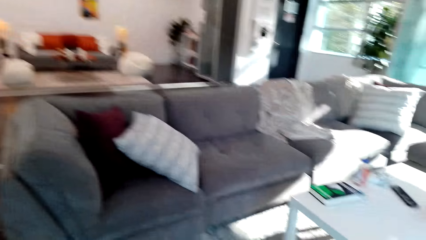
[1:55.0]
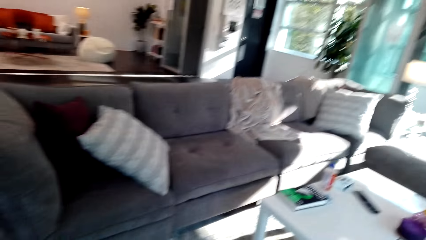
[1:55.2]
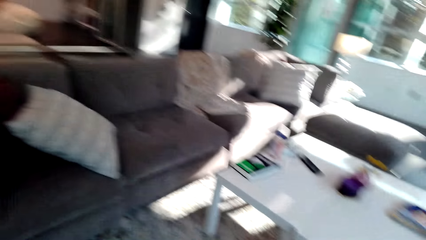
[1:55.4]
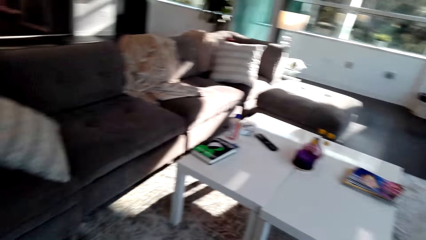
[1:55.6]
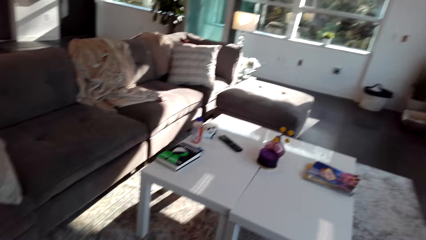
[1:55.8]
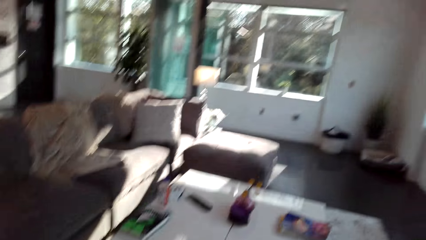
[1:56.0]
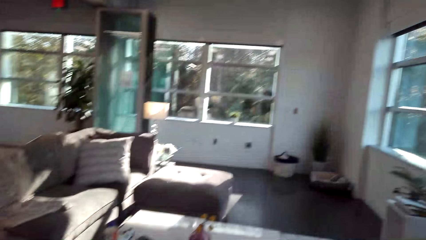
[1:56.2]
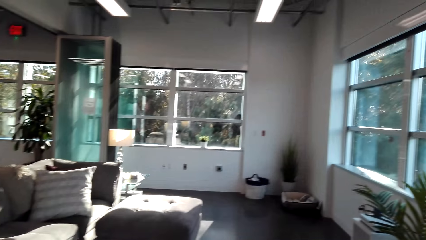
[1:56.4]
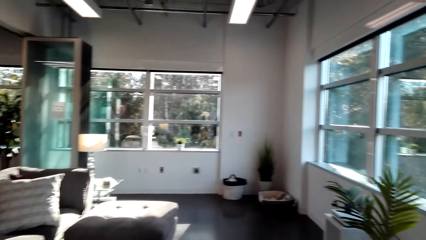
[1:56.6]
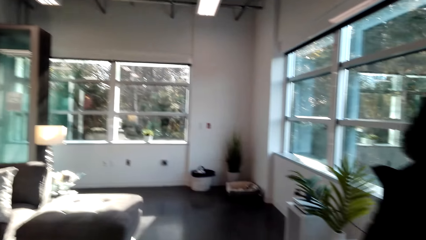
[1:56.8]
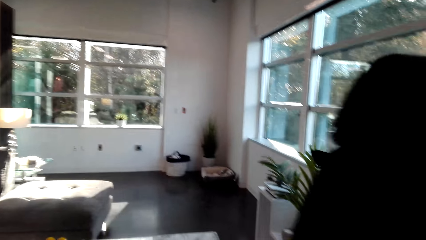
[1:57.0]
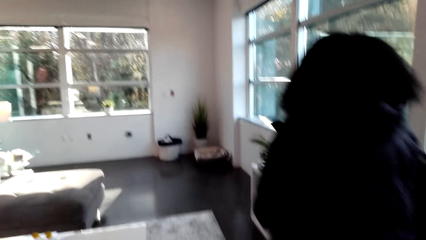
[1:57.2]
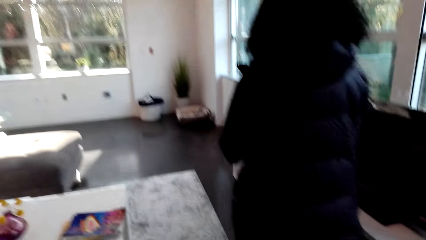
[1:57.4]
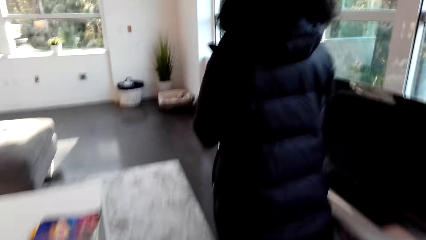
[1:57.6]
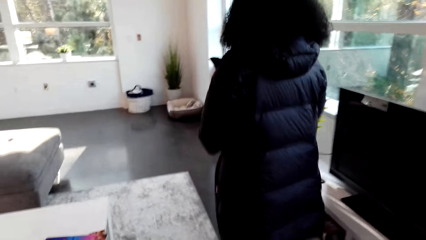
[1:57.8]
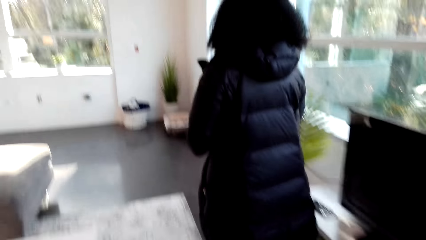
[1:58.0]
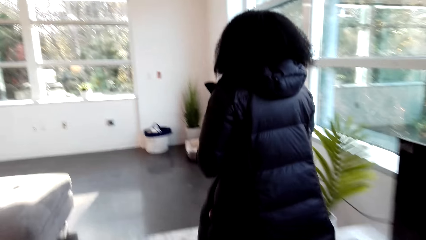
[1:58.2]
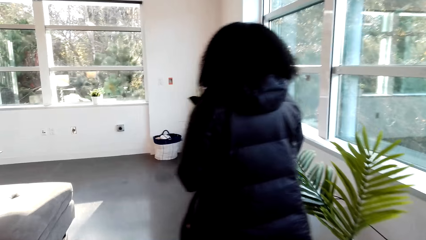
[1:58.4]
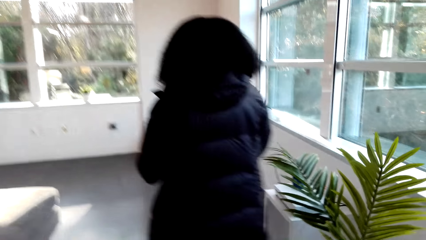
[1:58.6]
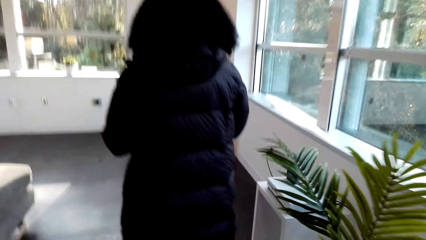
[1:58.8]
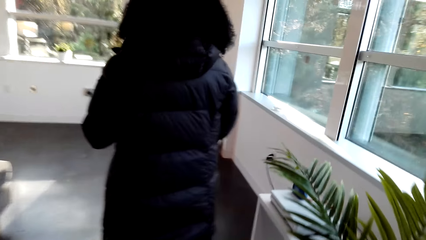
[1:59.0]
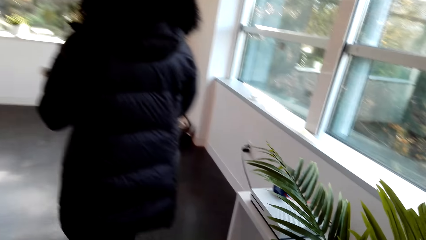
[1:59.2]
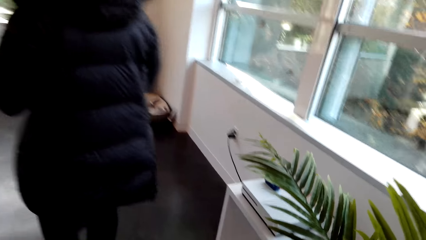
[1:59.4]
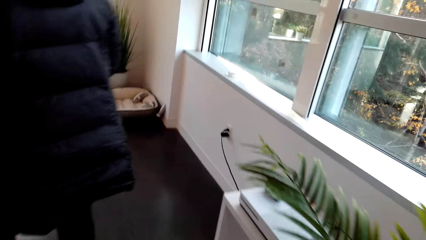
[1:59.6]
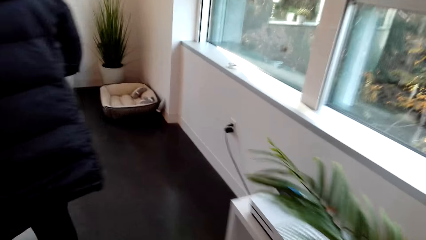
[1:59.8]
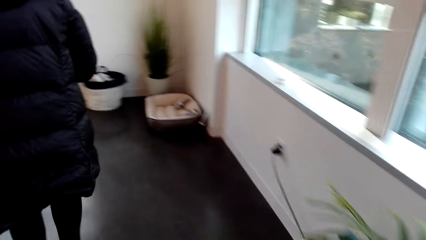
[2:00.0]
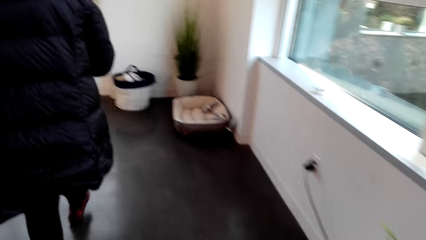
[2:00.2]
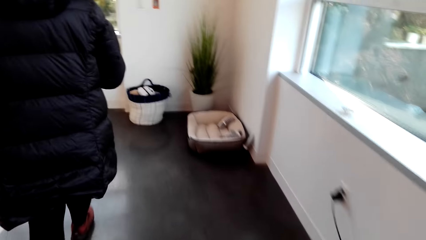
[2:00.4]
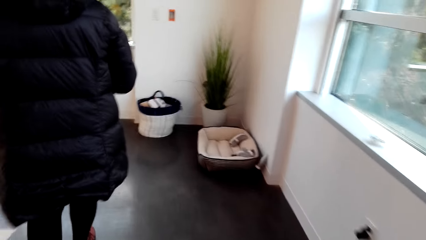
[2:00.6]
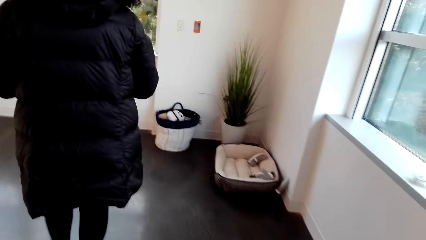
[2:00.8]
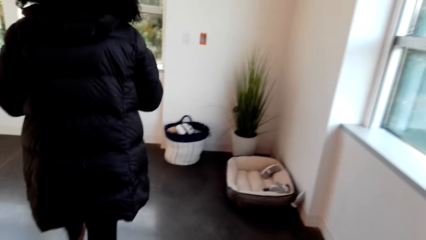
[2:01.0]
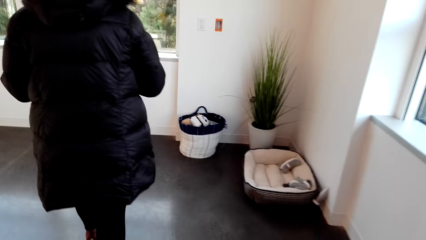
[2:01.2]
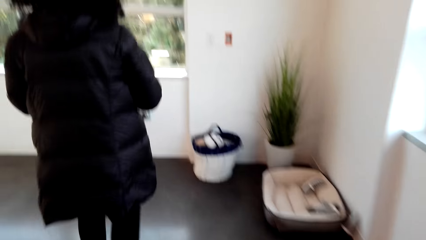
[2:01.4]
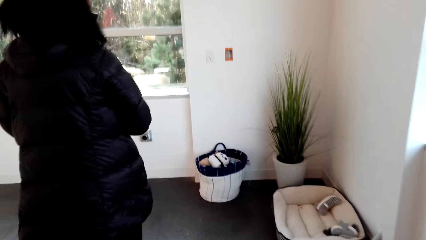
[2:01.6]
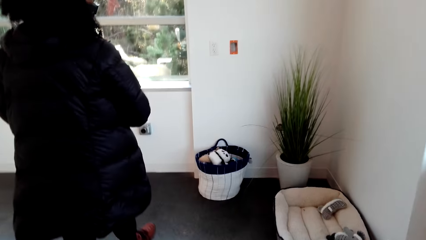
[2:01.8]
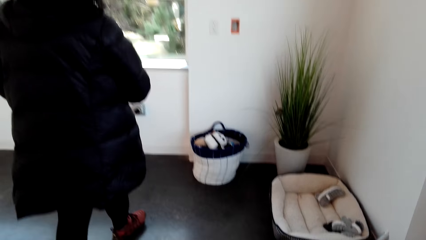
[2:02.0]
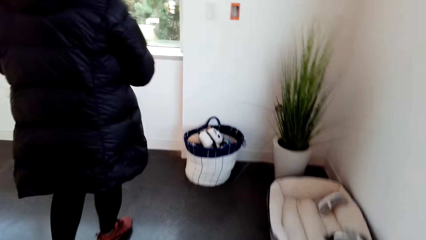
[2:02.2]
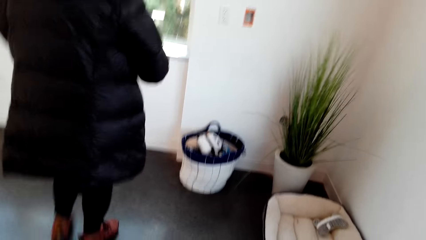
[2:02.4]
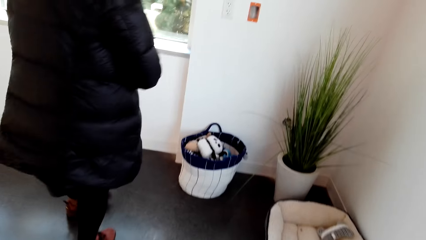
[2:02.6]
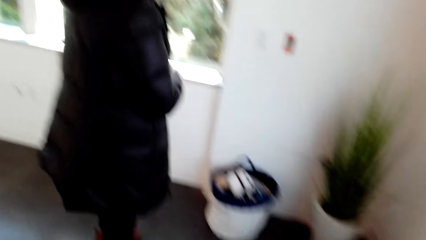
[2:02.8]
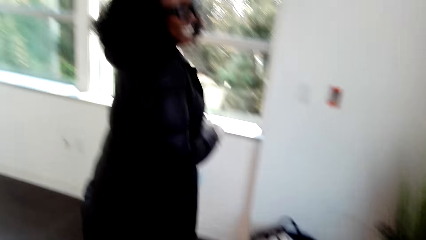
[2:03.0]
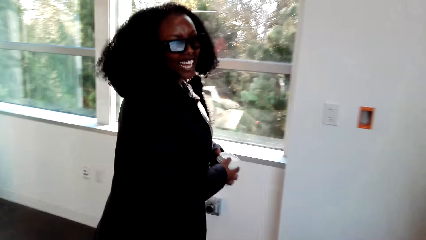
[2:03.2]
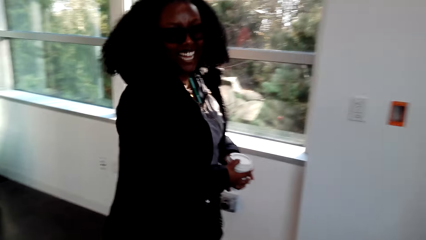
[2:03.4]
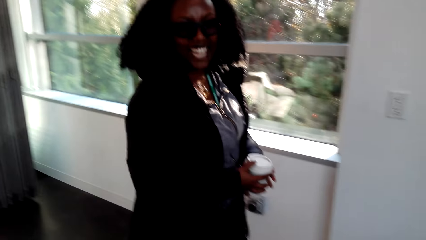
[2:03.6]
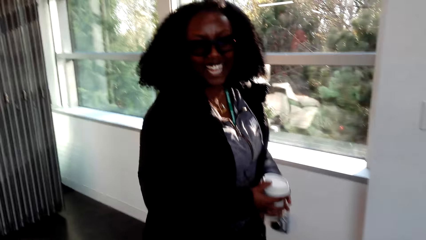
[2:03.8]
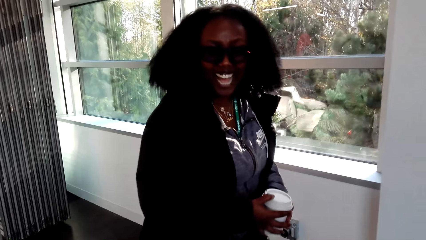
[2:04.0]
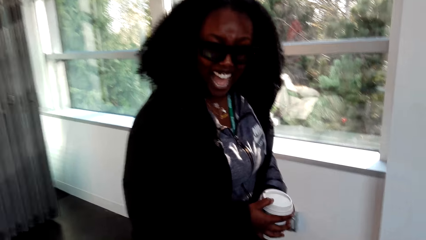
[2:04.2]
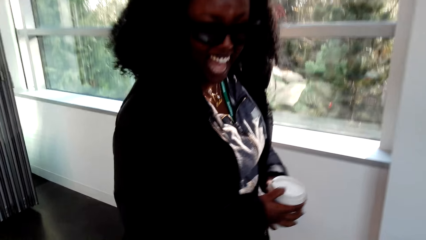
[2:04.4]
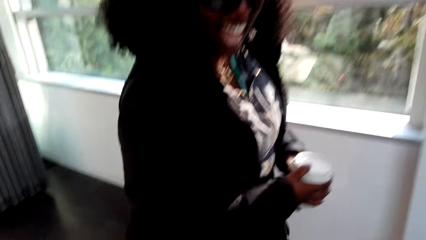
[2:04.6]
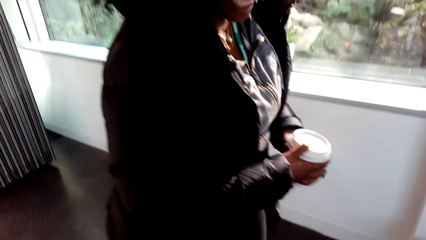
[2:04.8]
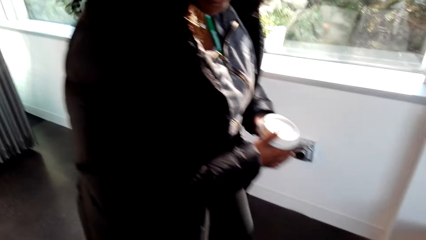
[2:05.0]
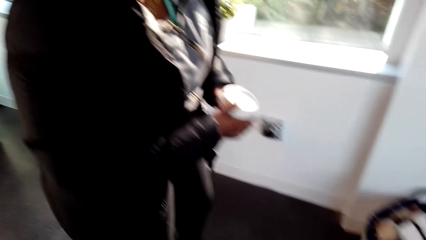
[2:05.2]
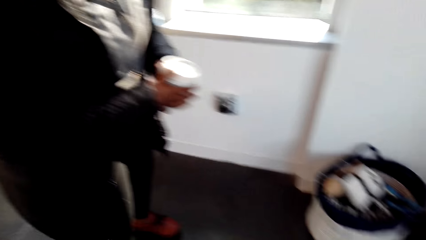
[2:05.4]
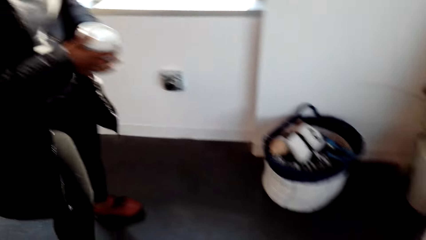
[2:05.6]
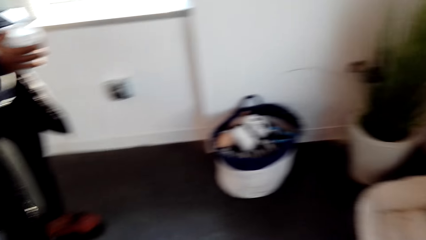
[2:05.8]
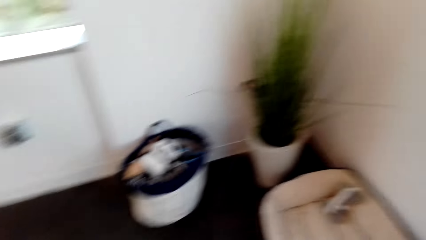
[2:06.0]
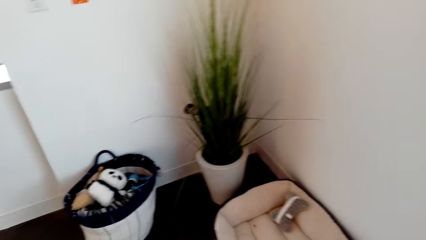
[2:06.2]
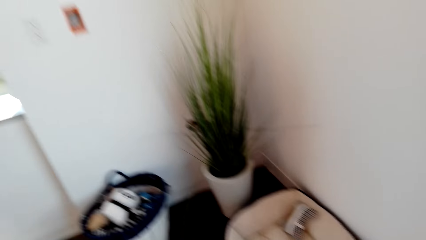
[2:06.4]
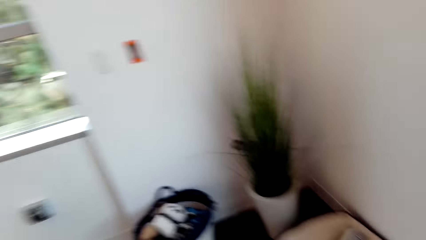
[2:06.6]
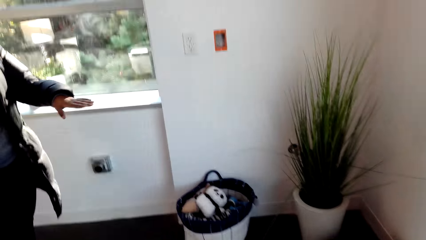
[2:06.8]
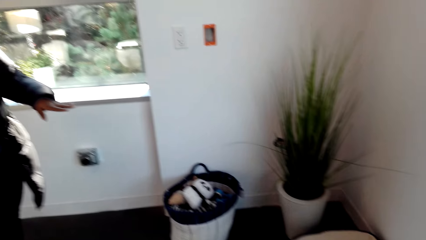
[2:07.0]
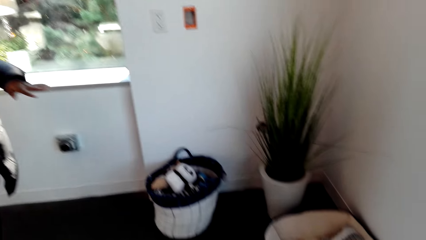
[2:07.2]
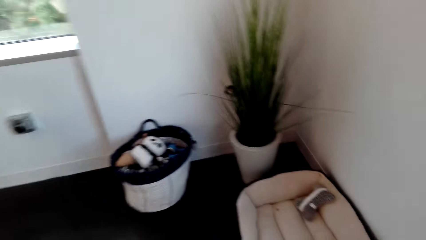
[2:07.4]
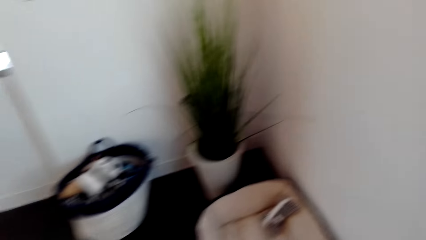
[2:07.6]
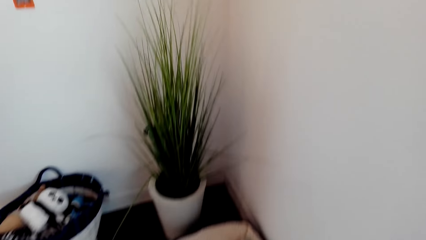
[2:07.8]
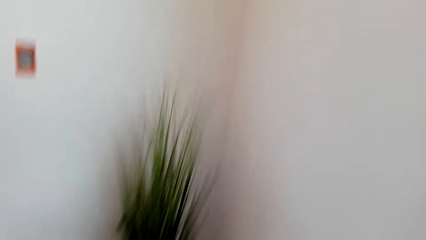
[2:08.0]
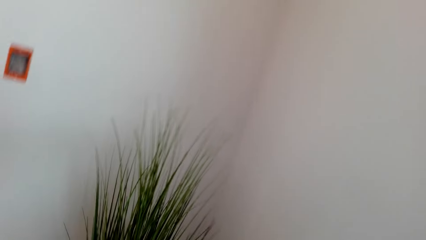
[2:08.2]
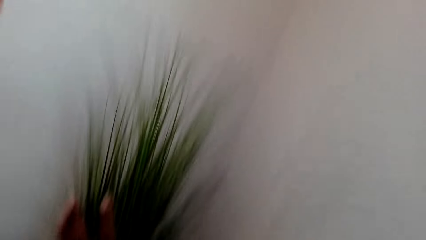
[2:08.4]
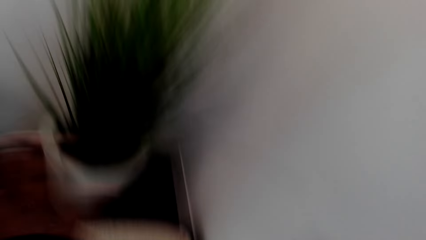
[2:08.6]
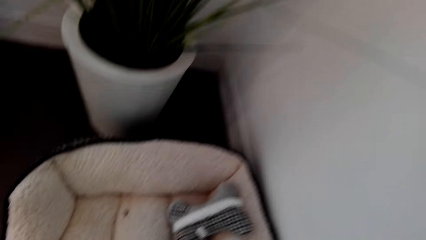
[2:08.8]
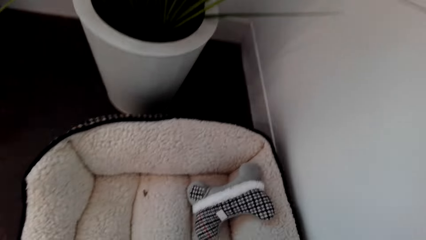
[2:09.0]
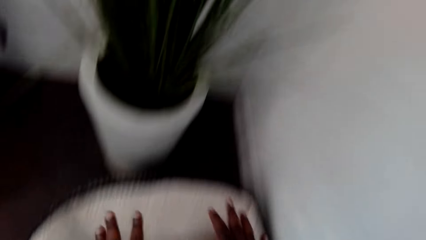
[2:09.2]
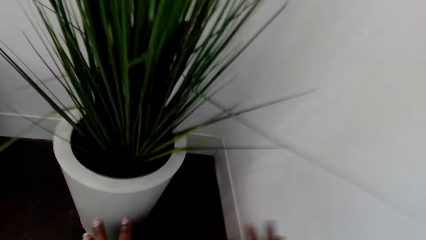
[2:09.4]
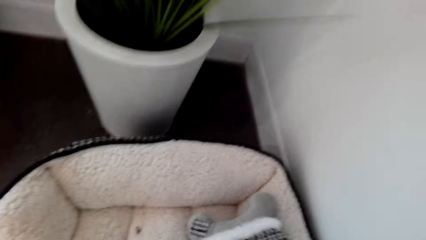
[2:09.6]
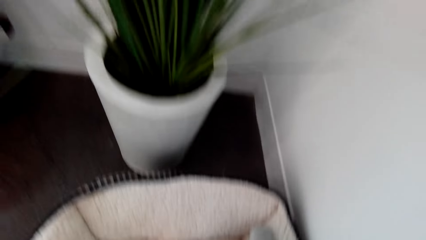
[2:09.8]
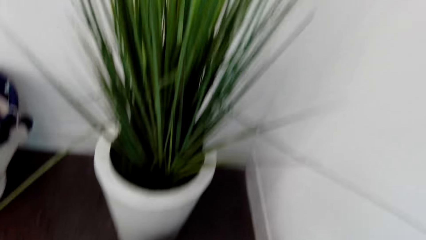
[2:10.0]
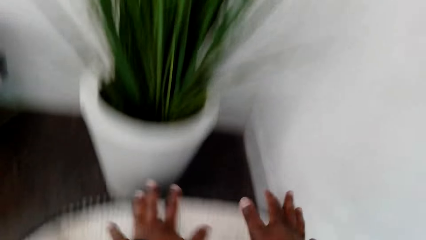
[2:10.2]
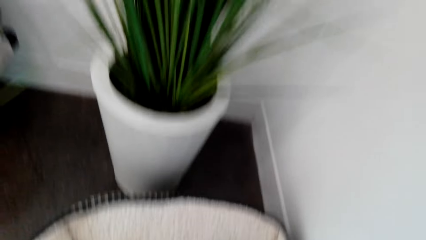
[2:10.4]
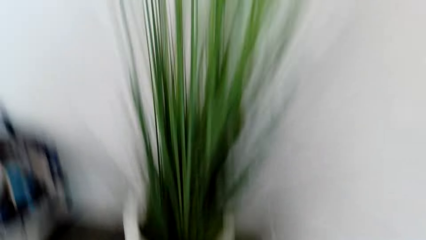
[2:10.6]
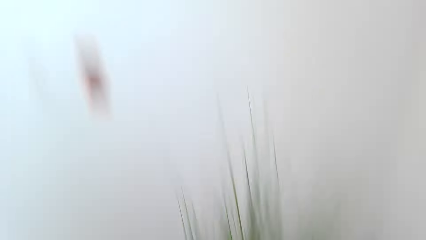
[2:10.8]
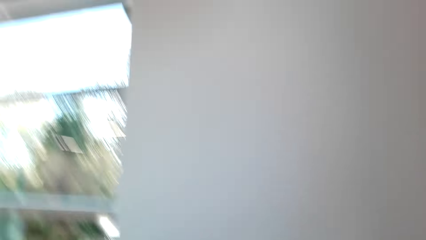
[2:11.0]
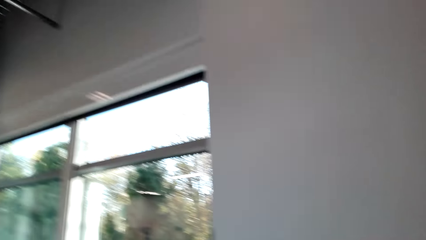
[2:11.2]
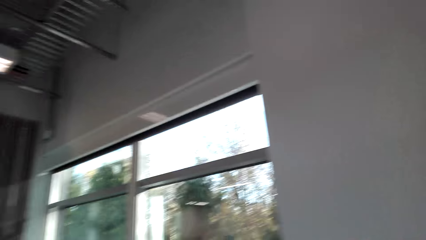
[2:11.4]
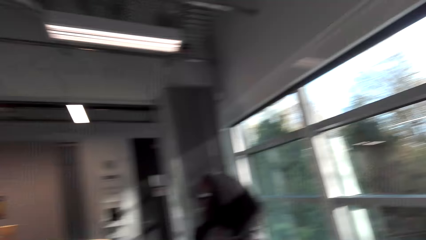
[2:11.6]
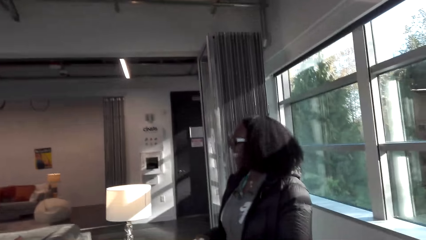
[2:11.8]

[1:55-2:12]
The camera wearer looks around and laughs. They talk to a woman. The woman talks to the camera wearer. She talks to the camera wearer again. The woman walks. The camera wearer follows the woman. The woman laughs. The camera wearer laughs. The woman carries a cup. The camera wearer looks at the plant pot in the house. The woman talks to the camera wearer. The camera wearer talks to the woman. They bend near a baby cot. The woman laughs.
